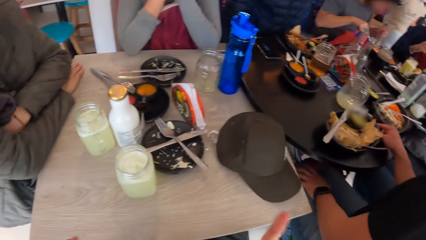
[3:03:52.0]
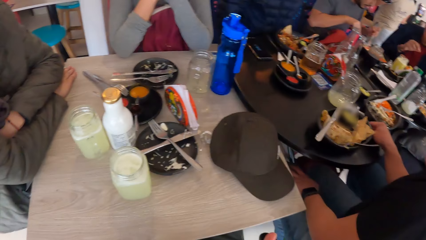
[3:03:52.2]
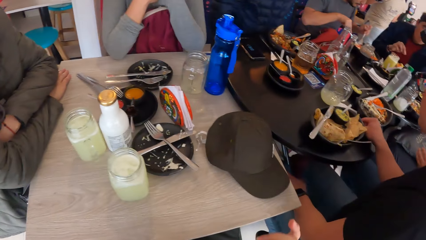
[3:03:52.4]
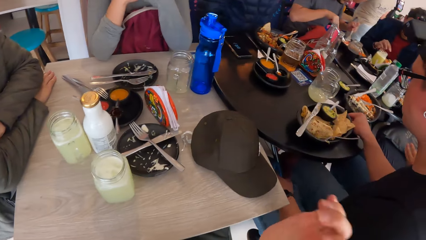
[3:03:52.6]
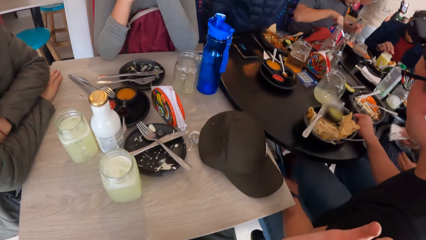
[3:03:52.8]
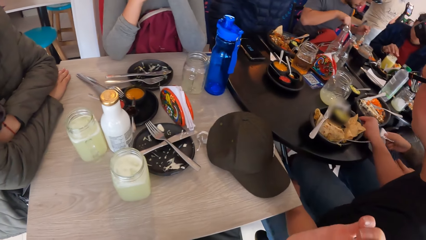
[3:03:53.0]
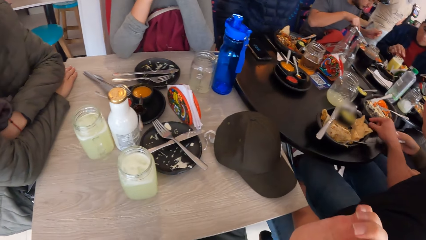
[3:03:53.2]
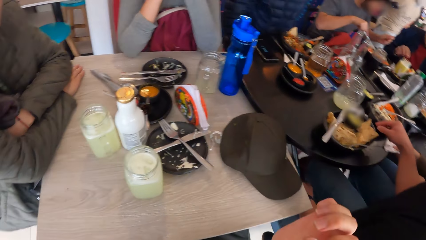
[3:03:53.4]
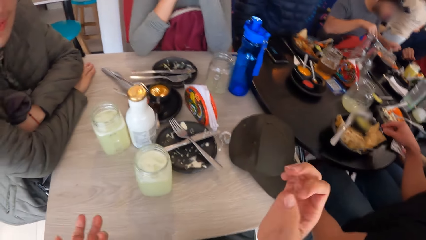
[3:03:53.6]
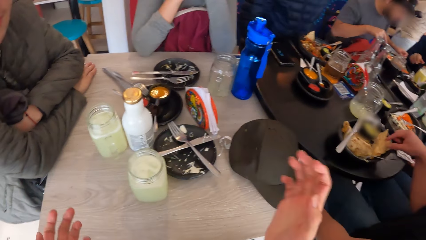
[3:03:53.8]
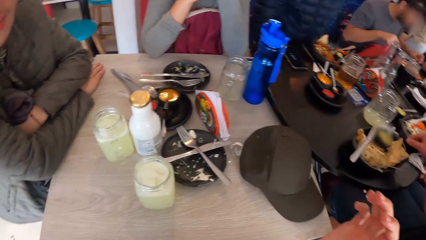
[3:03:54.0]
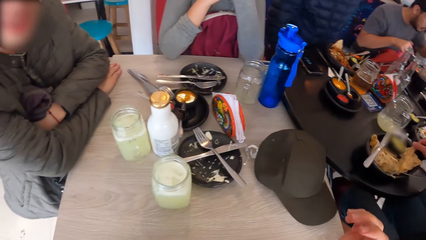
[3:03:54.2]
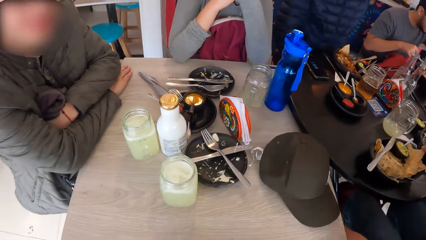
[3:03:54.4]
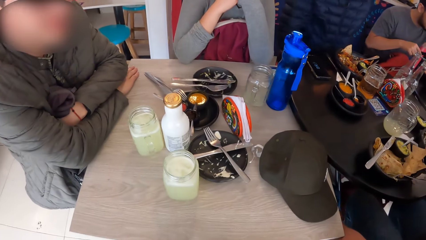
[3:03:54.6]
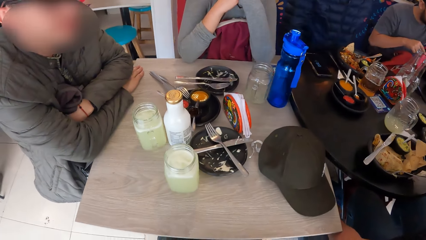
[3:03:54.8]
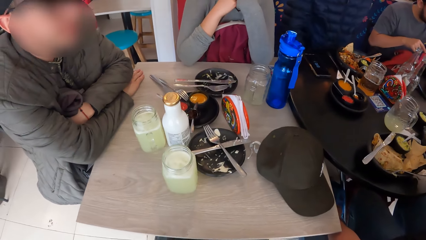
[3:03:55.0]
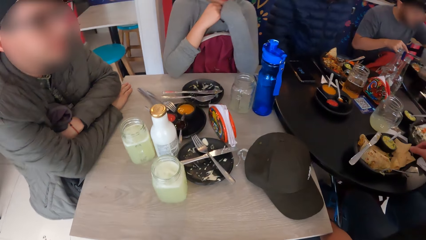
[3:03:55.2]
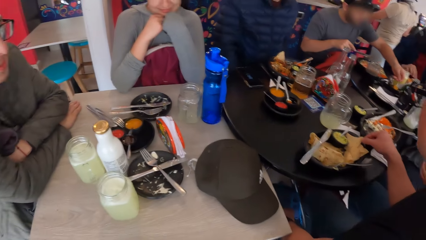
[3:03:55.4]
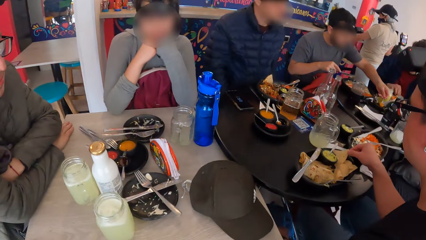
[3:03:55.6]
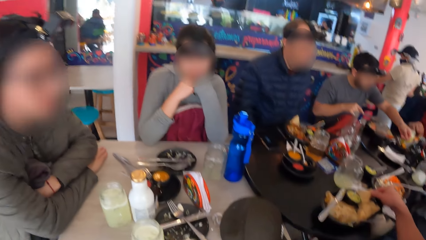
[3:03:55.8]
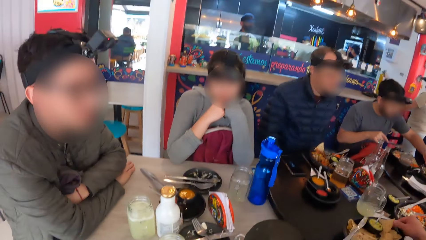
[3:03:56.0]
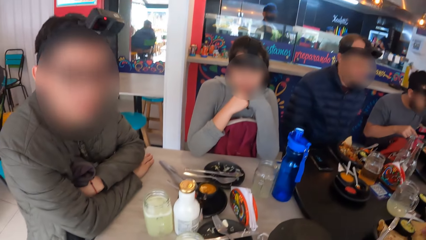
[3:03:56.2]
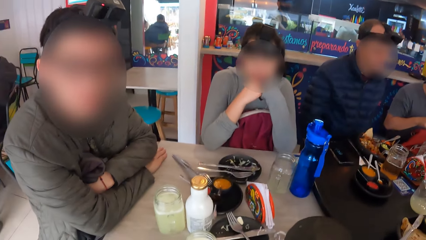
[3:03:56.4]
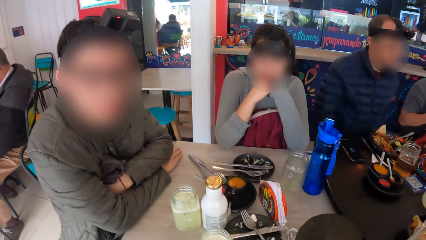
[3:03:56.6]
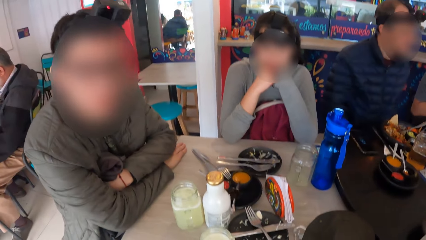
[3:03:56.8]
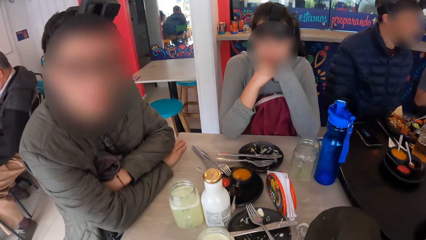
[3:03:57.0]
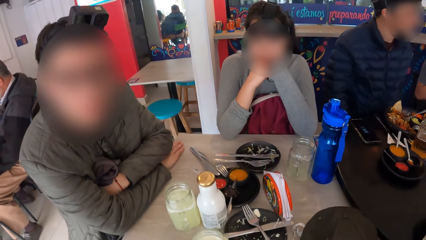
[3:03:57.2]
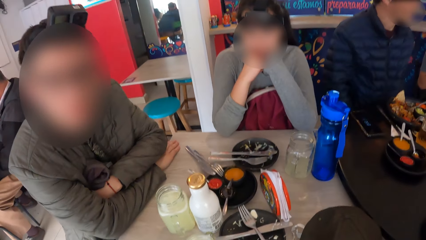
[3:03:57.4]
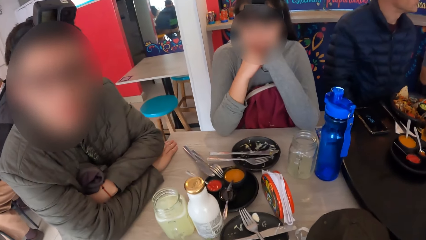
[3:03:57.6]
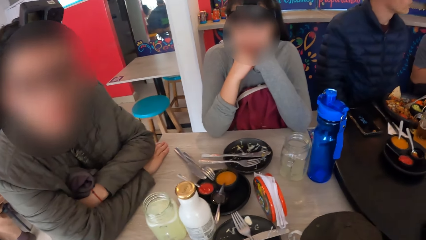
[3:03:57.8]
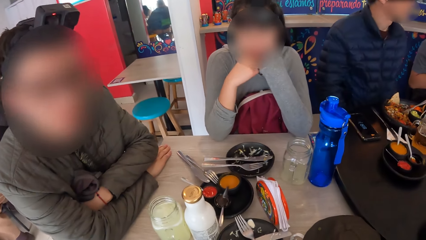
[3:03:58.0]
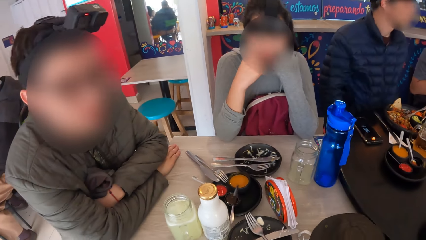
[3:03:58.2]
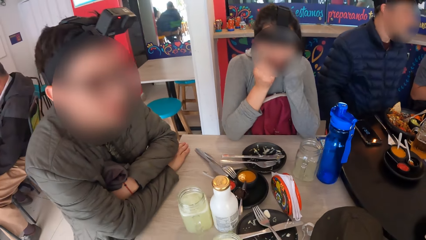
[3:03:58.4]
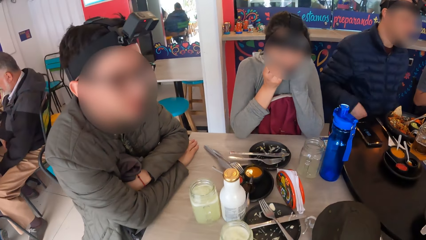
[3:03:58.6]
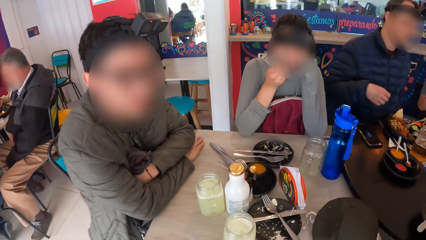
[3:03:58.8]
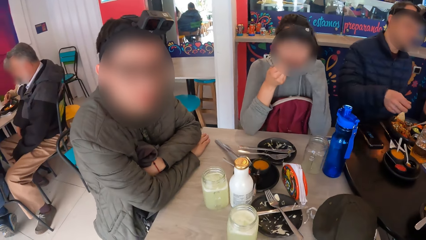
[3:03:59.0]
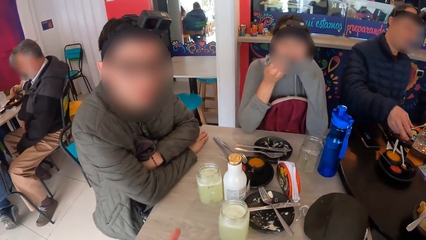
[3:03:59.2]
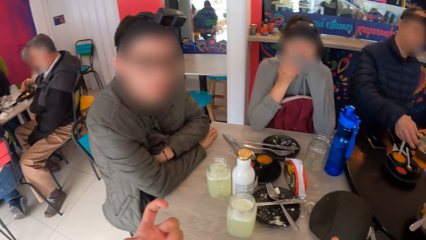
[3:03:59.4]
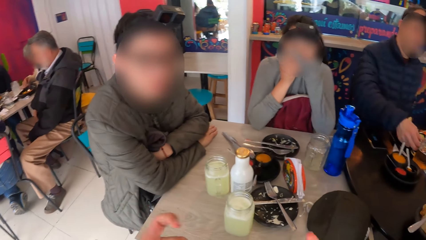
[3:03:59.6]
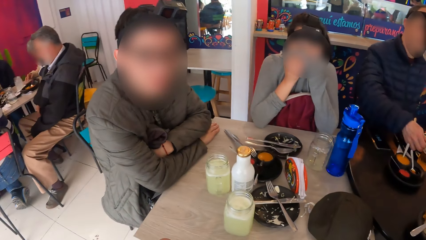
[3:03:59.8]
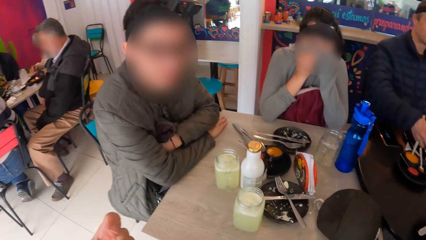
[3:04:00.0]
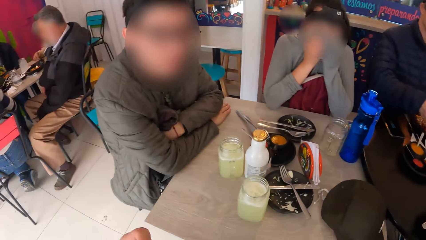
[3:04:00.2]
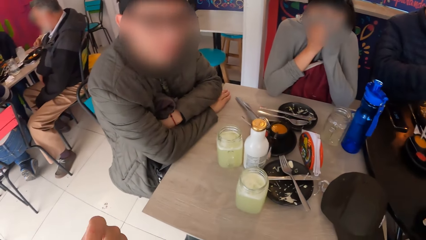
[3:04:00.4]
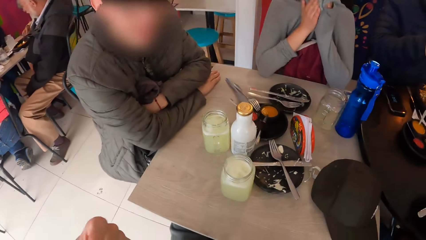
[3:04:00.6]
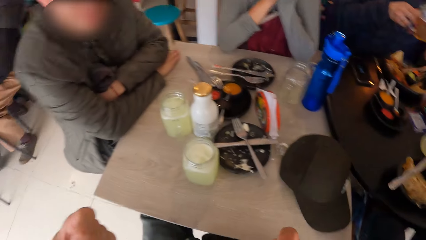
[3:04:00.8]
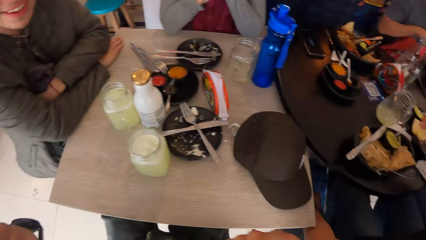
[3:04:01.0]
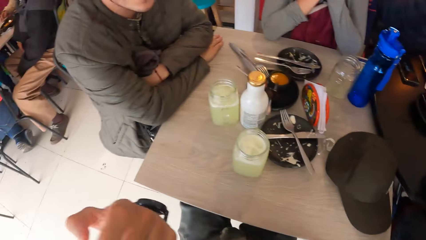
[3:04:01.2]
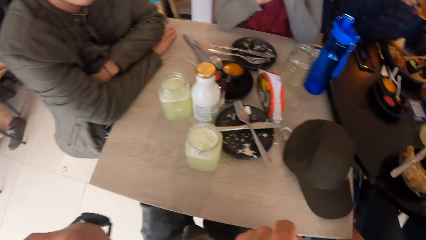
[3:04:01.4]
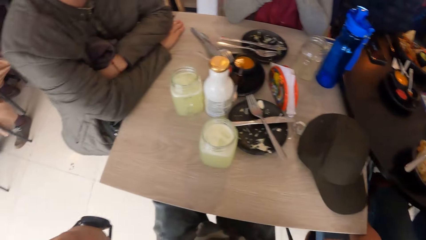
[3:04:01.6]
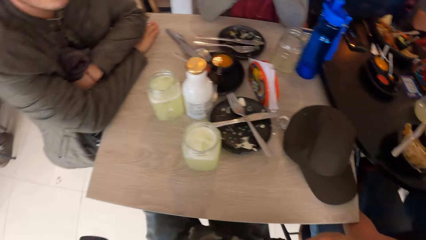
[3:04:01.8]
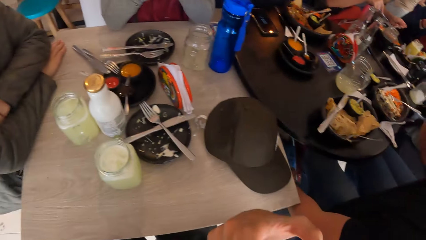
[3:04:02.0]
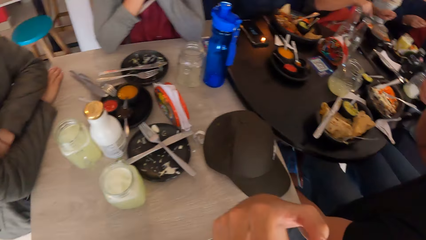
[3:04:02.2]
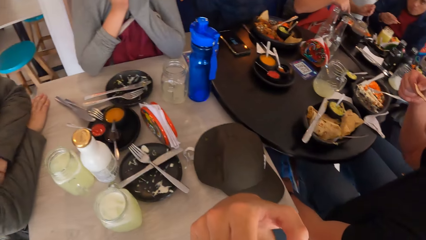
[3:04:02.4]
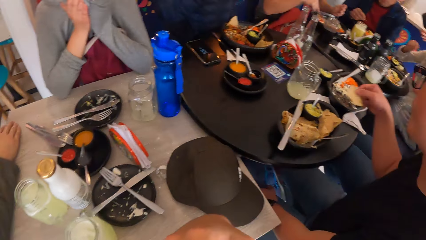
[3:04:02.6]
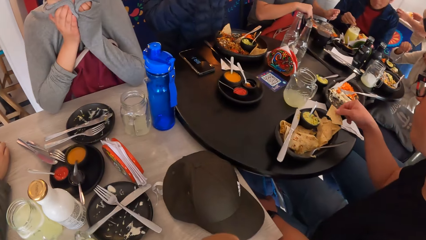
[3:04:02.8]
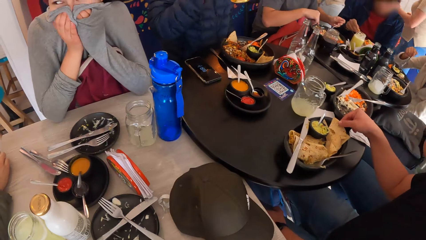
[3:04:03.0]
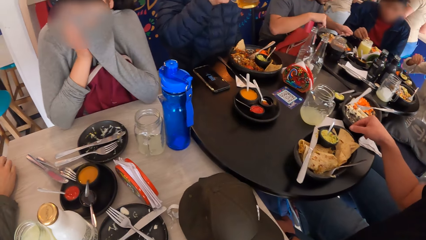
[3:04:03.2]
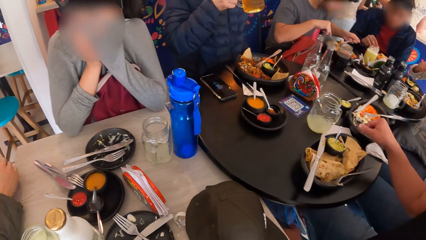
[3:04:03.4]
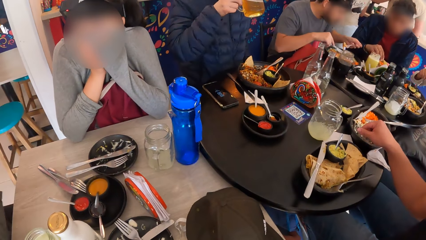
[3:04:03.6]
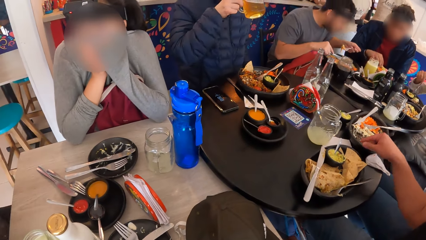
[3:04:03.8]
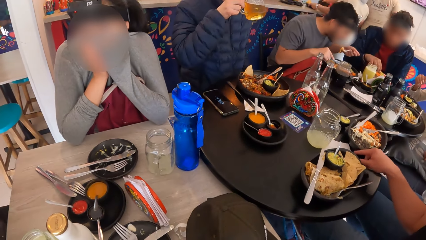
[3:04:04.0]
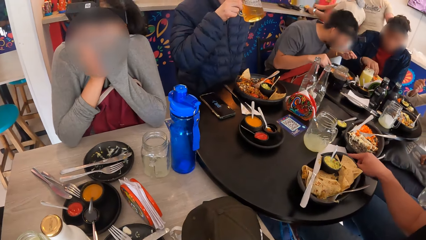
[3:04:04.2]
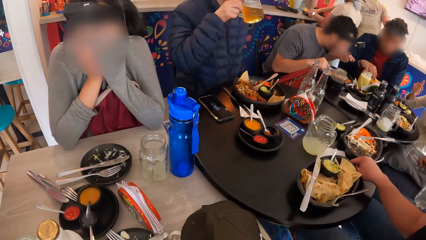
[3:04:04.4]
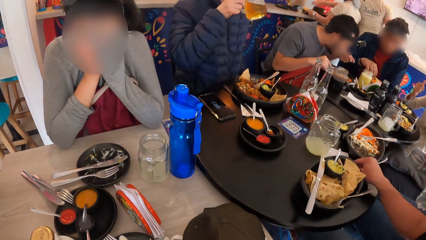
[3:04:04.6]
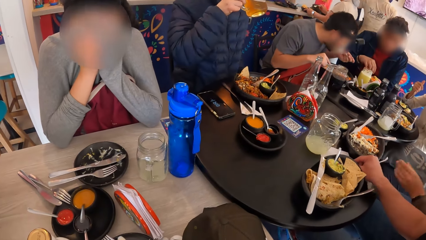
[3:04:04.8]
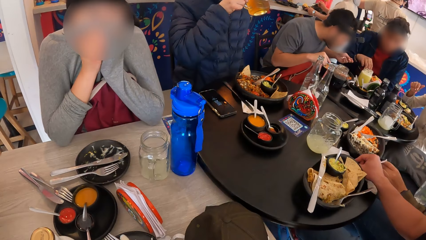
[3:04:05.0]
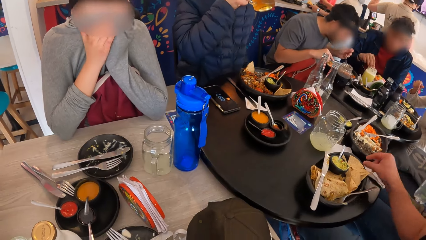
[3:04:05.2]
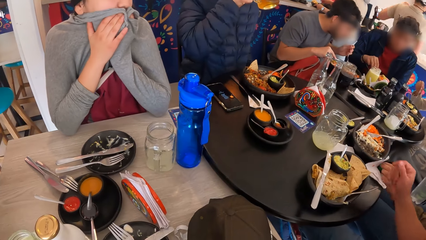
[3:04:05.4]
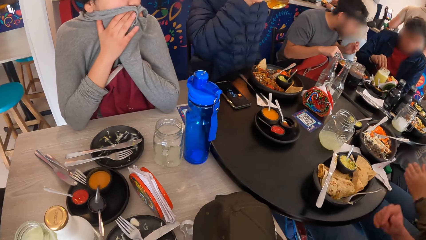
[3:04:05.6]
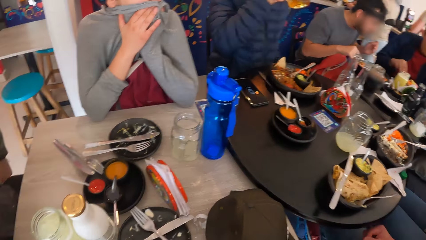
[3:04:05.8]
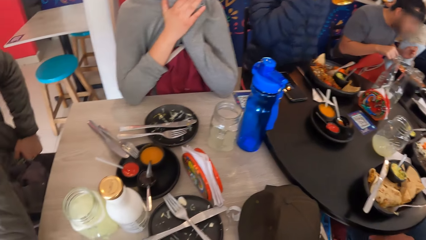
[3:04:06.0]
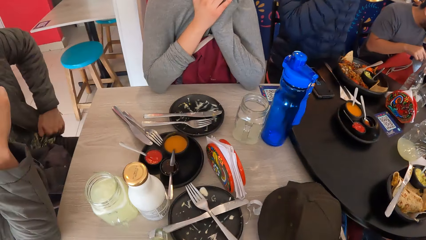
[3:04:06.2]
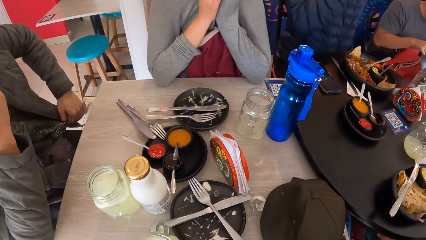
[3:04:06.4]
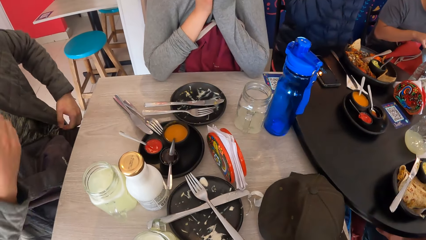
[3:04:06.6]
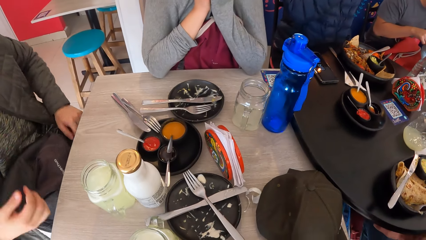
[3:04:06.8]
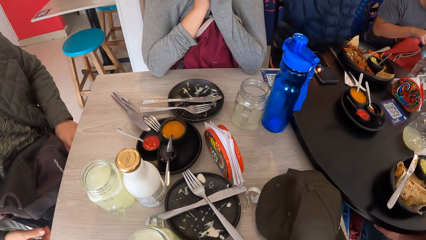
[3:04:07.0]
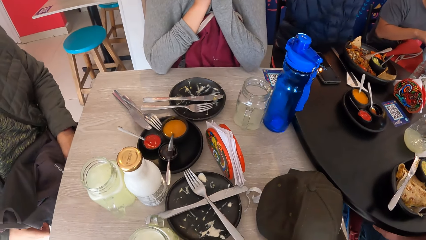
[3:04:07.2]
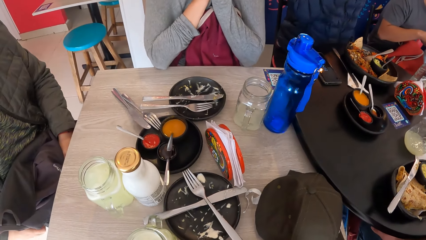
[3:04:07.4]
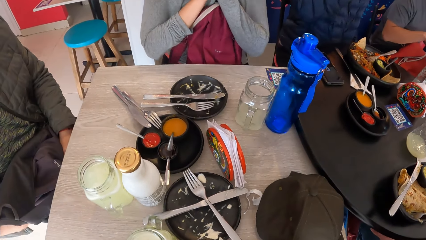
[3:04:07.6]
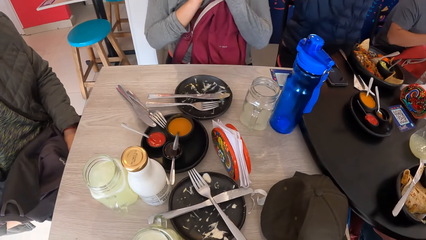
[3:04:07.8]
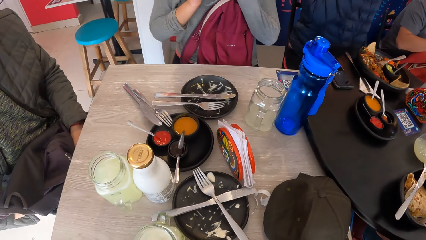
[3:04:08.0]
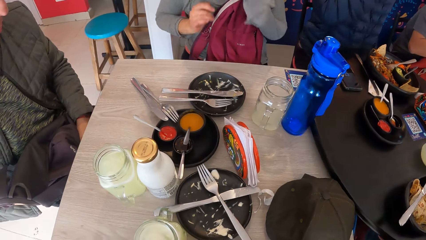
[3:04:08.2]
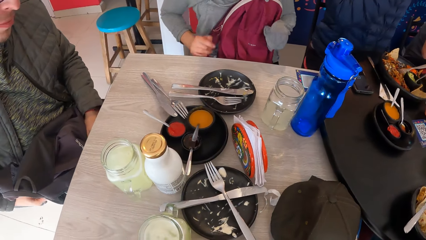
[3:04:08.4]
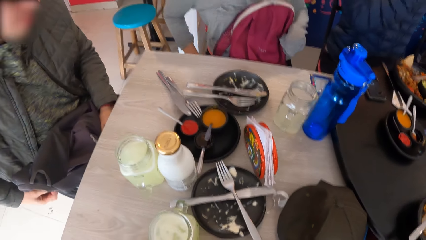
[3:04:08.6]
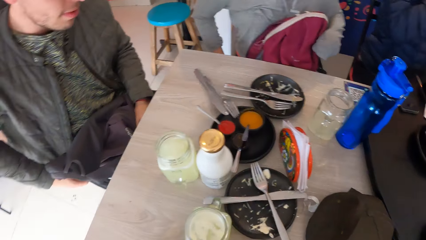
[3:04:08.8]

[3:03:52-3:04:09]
The woman drops a serviette on the table with her right hand. The man picks up the glass from the table with his right hand and drinks from the glass in his right hand.
